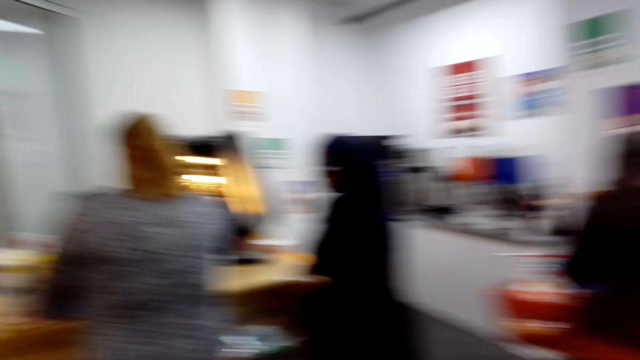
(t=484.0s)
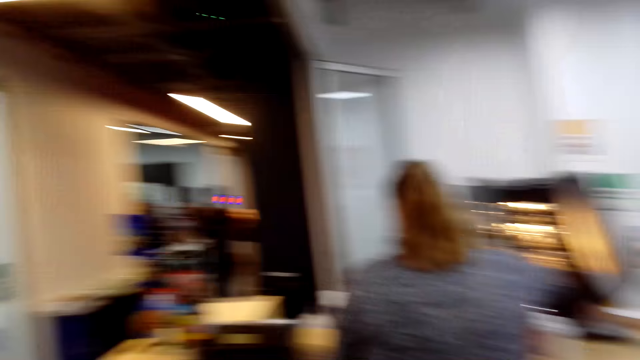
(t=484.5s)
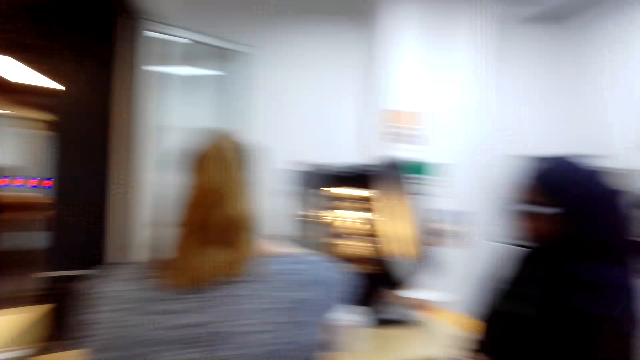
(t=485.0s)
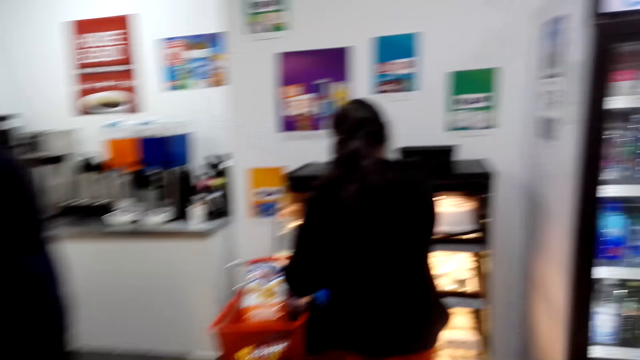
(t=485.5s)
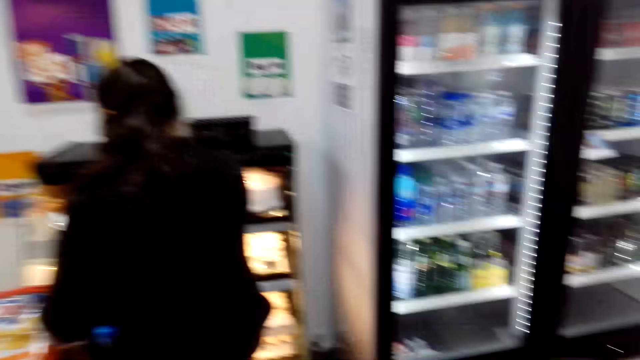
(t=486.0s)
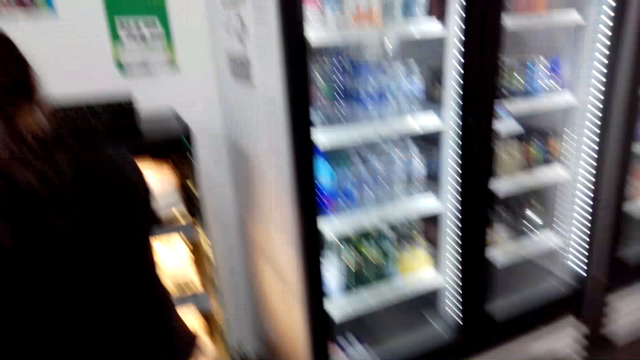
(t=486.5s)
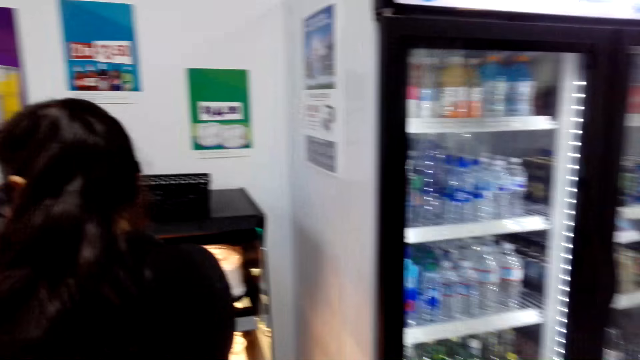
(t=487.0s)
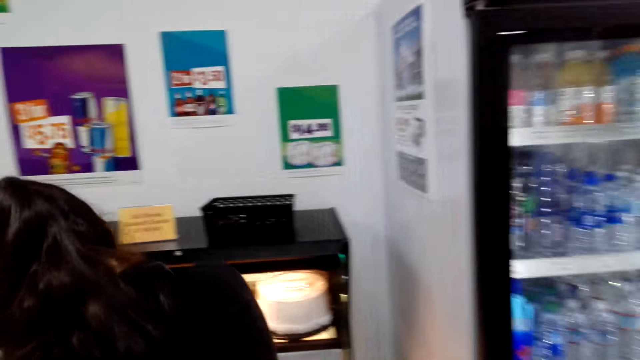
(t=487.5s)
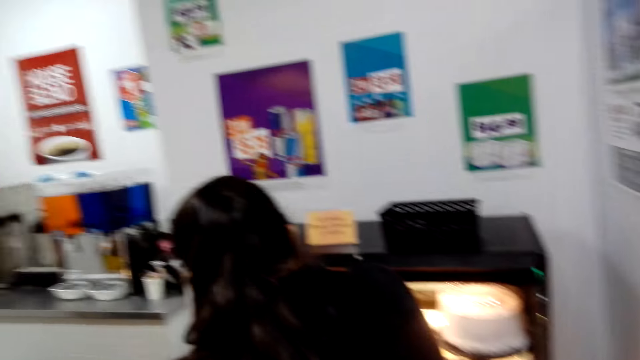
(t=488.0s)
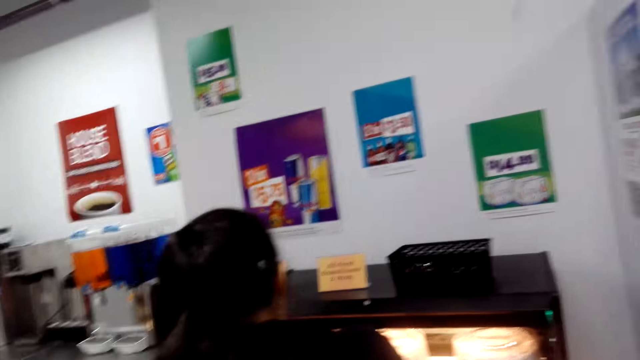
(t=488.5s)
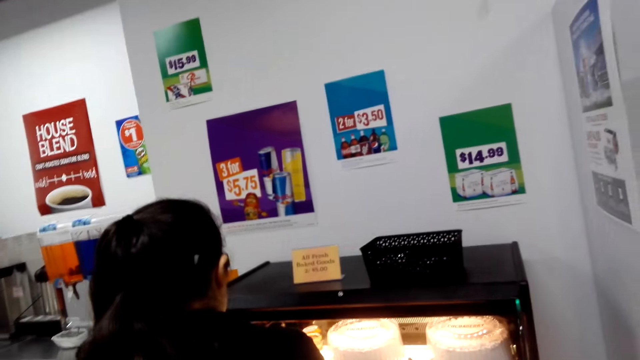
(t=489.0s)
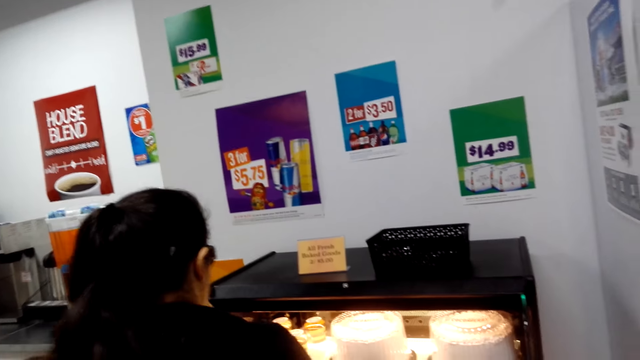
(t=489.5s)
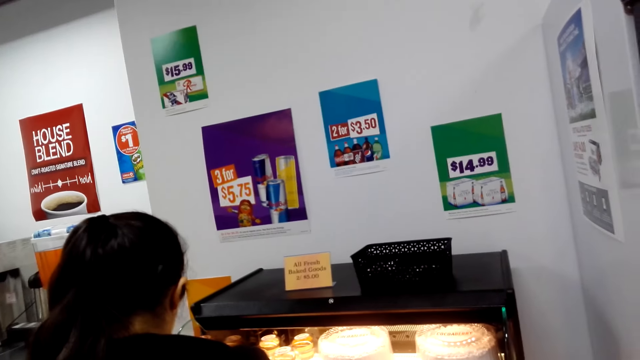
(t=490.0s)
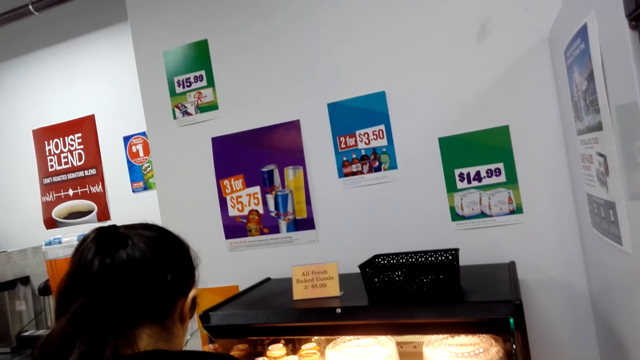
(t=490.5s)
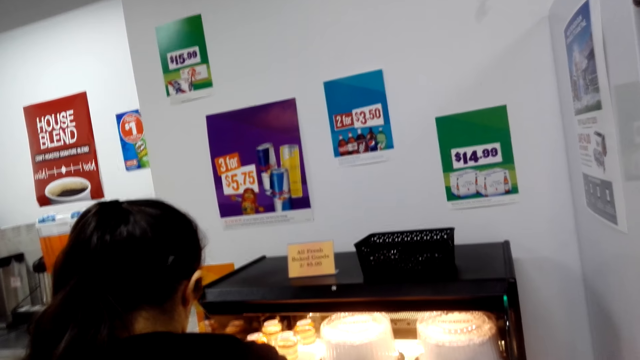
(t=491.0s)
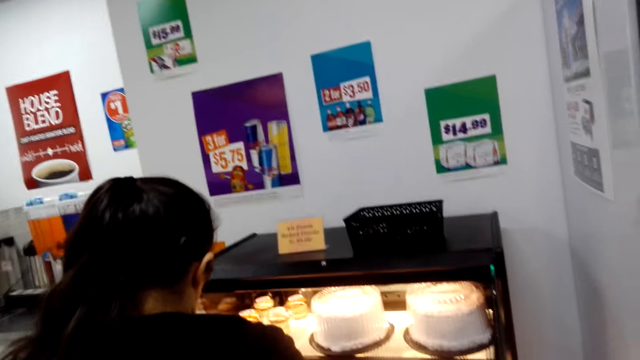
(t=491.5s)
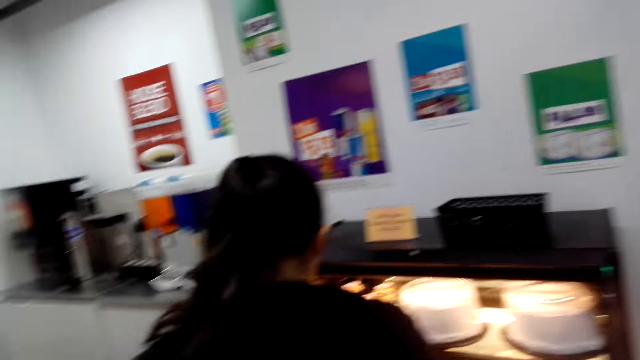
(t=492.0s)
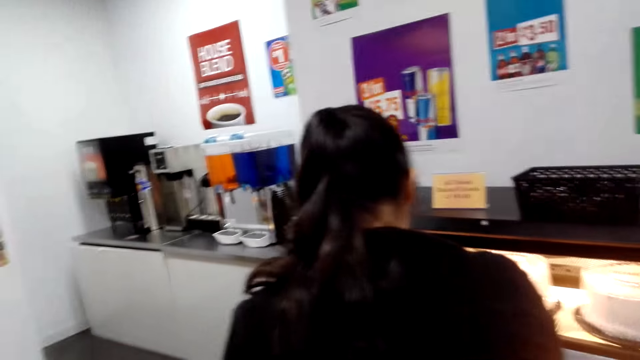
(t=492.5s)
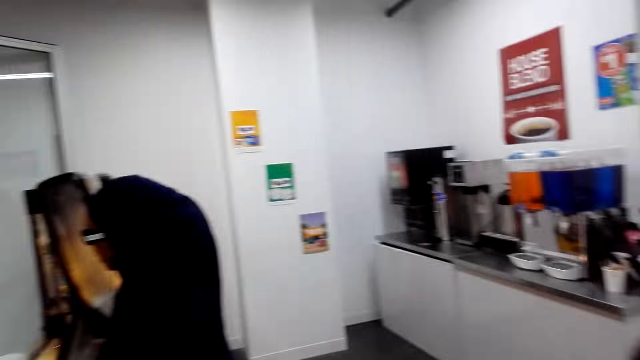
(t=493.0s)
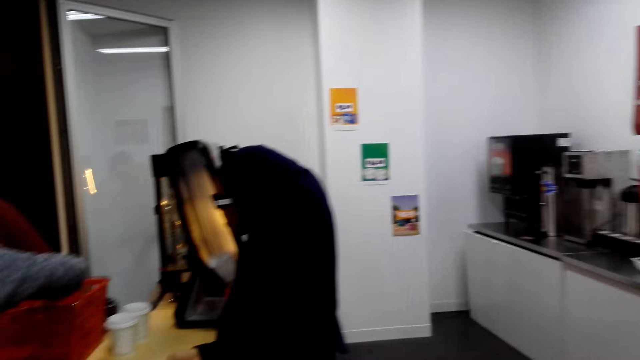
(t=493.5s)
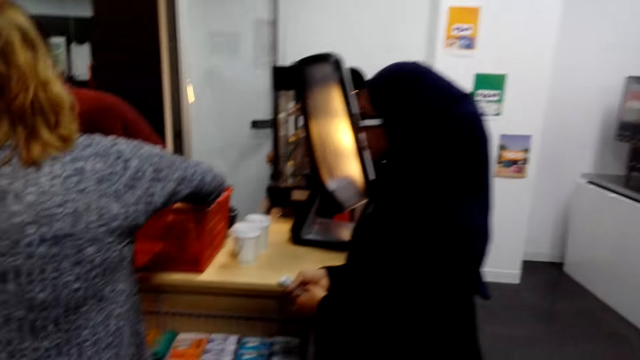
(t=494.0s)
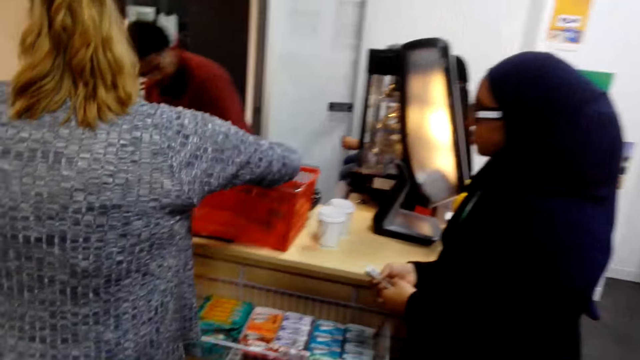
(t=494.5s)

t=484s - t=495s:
The camera wearer looks around. They walk towards the cake display. They look at the cake display. They turn towards the counter.

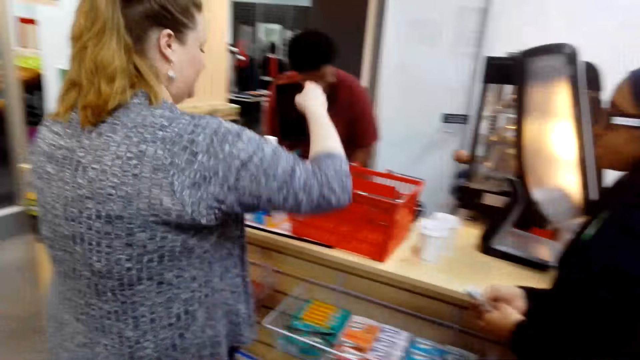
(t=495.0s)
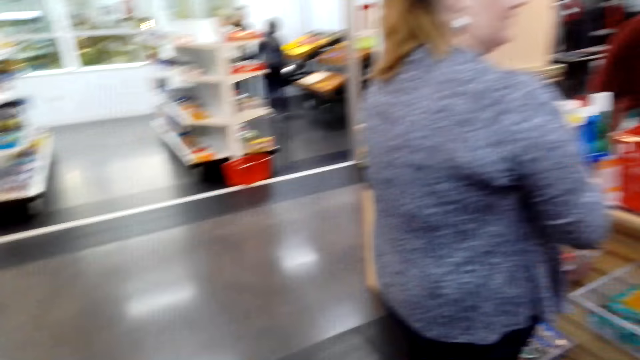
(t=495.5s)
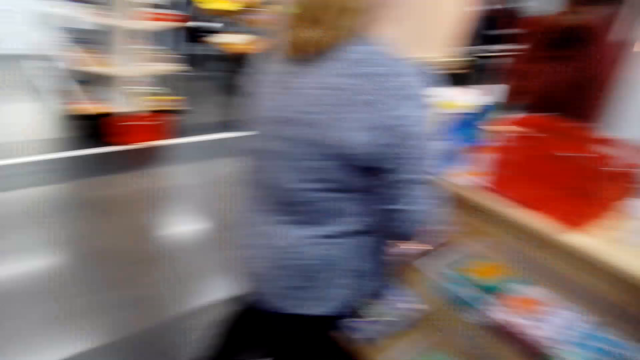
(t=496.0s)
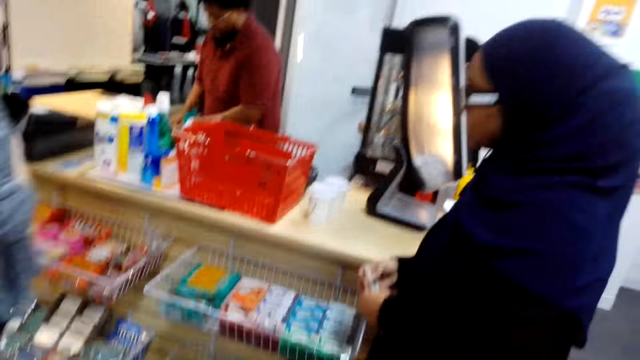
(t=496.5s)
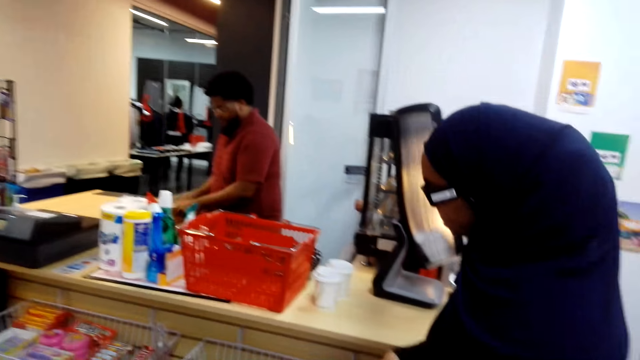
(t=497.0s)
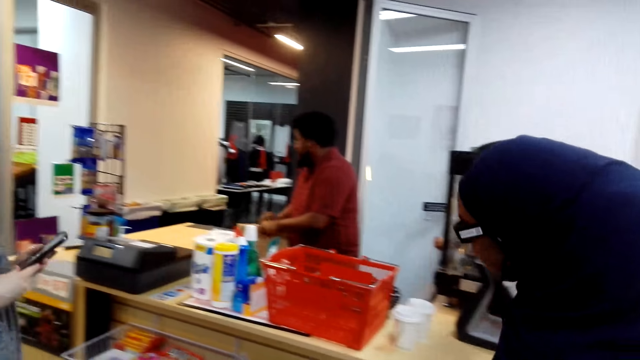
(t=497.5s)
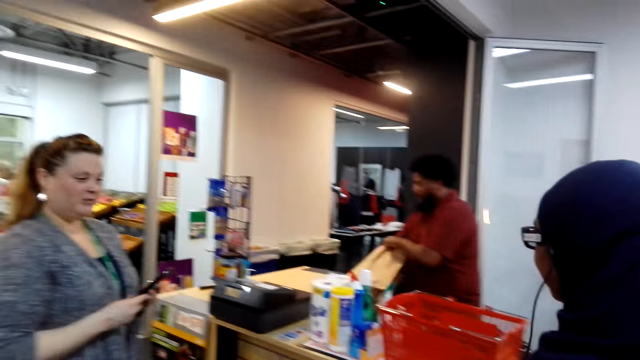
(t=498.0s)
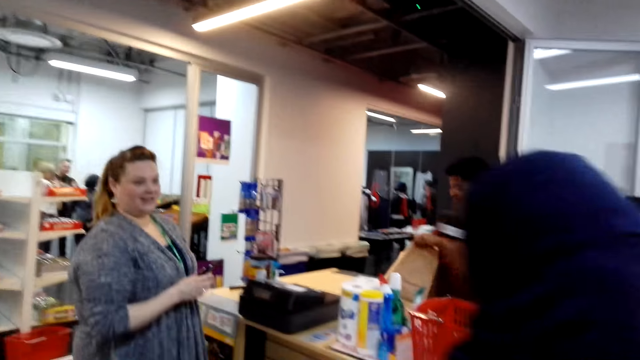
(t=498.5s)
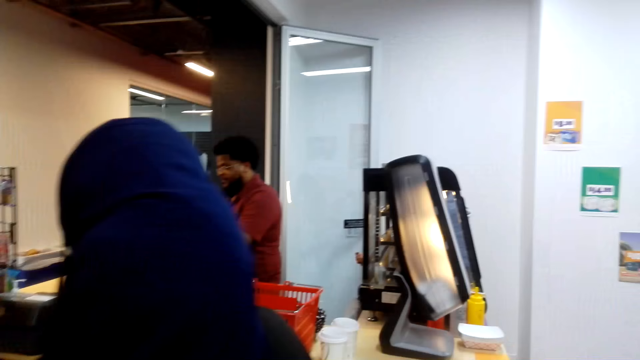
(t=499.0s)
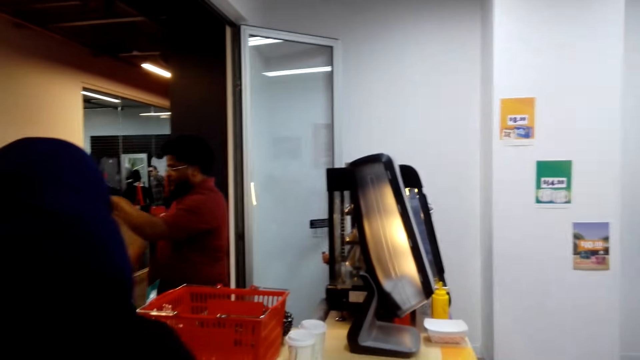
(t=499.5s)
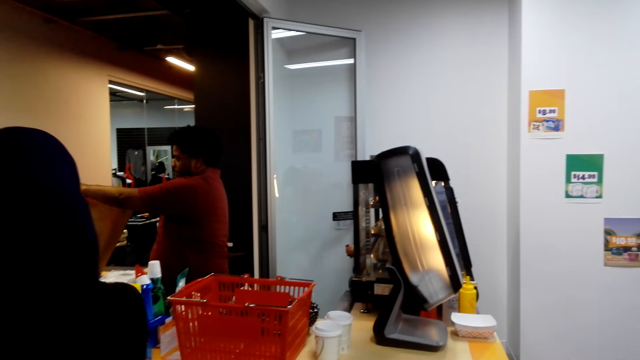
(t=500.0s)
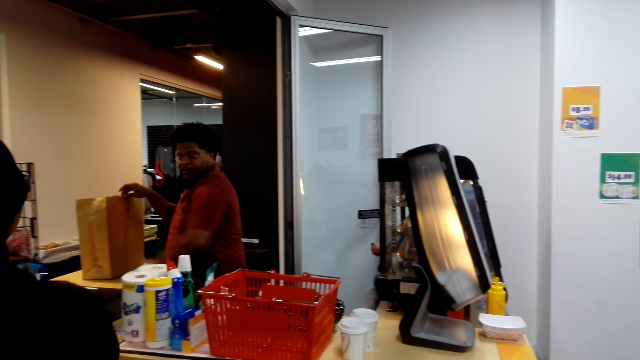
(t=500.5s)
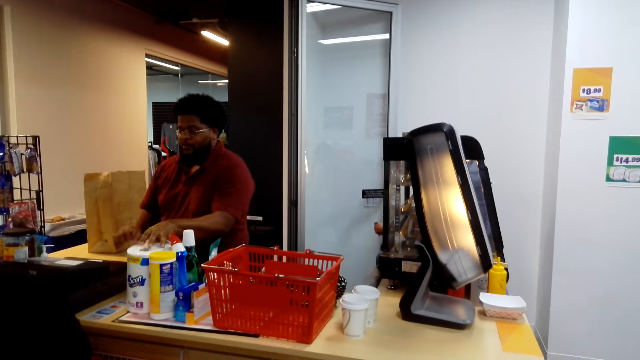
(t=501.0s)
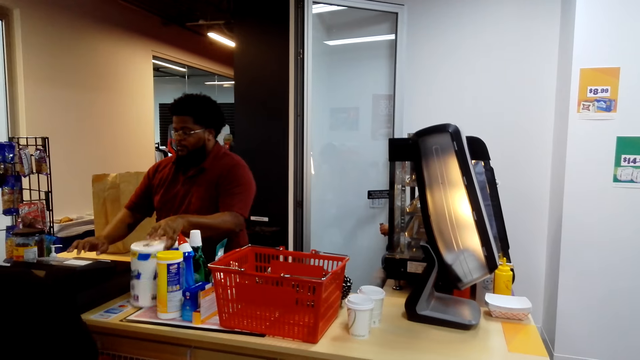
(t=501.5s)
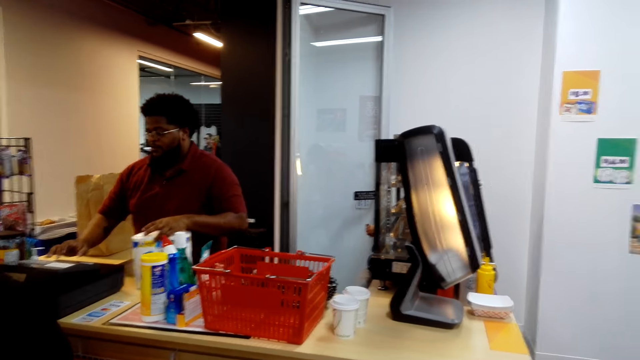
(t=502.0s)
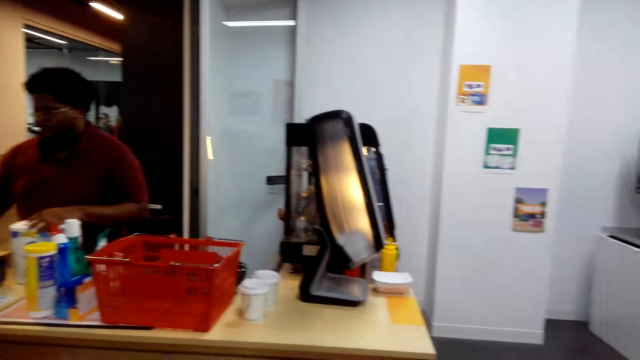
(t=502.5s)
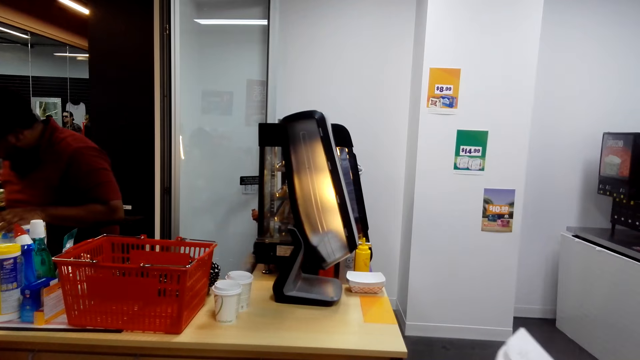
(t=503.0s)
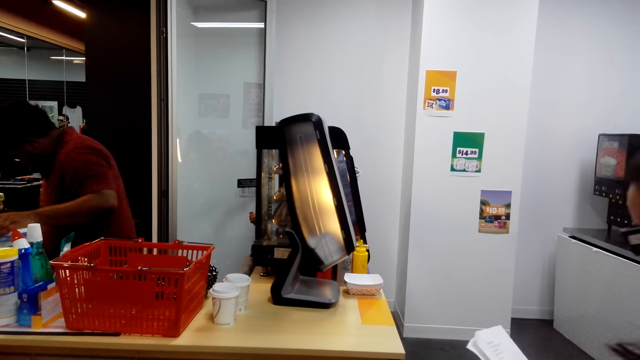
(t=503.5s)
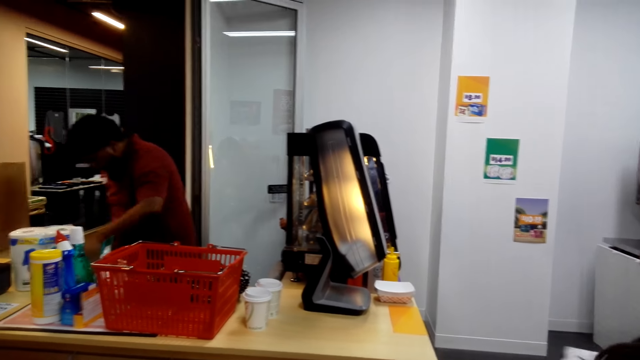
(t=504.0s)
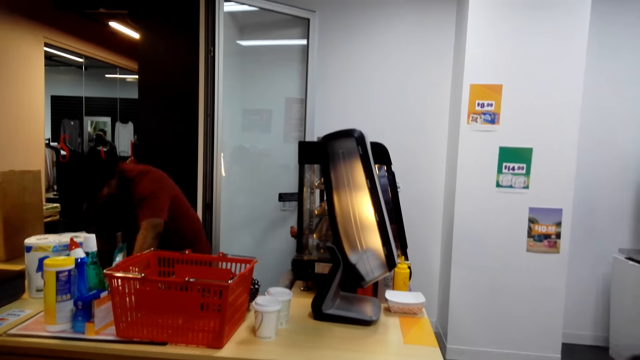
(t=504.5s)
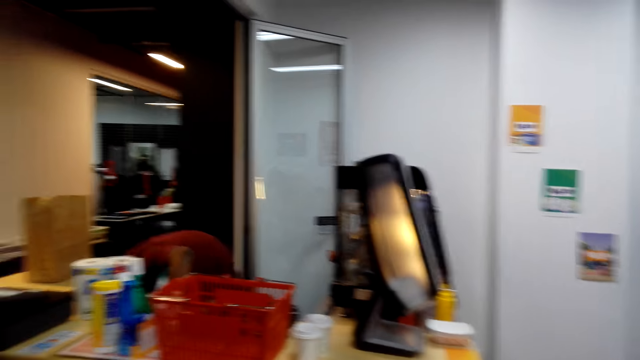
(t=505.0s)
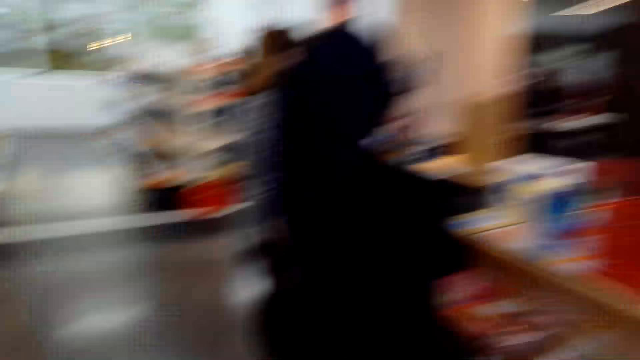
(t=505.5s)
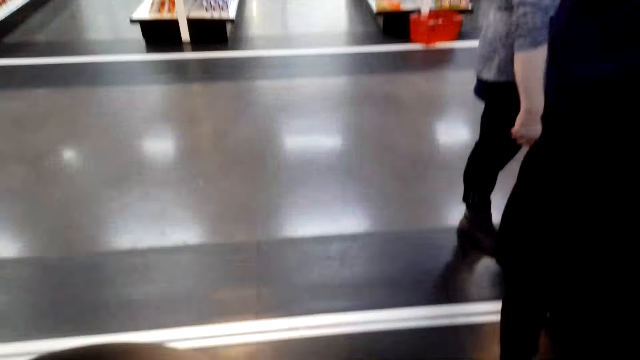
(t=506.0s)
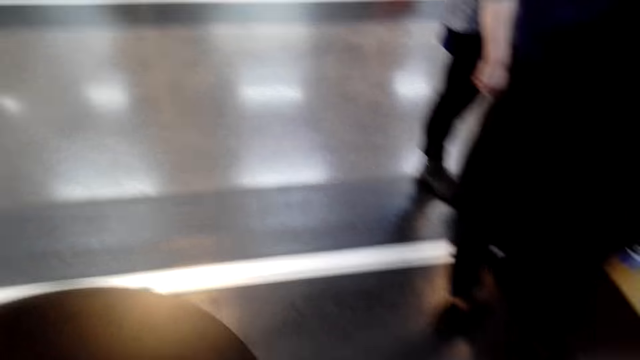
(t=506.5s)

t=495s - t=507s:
The camera wearer looks at the counter. A cashier puts goods on a bag. A person moves towards the side of the counter. Another person looks at the counter. The camera wearer picks up a packet of tissue paper. They turn away from the counter.
